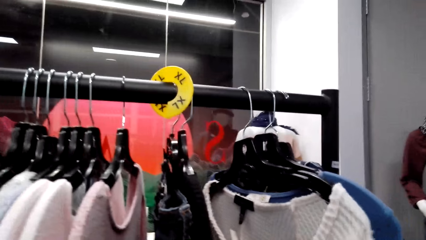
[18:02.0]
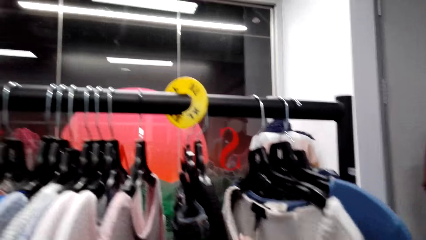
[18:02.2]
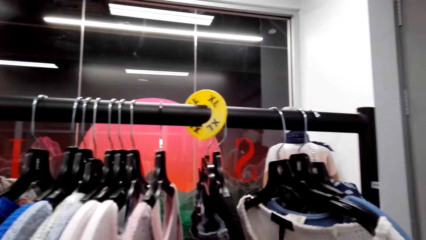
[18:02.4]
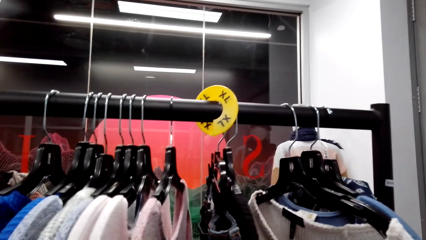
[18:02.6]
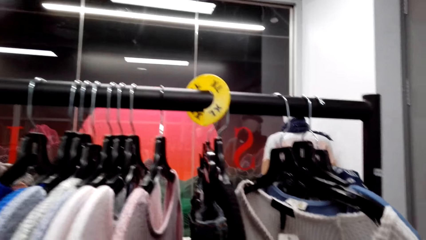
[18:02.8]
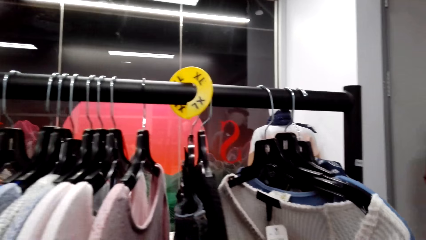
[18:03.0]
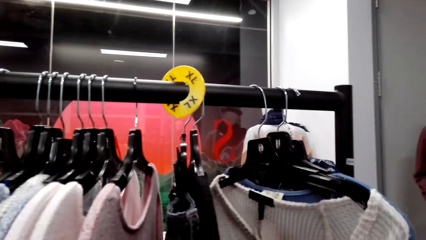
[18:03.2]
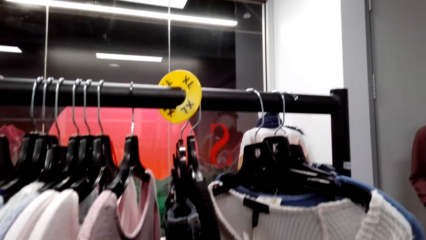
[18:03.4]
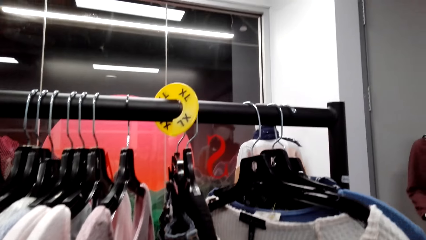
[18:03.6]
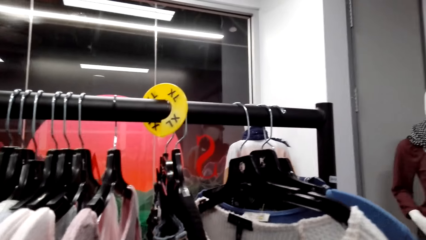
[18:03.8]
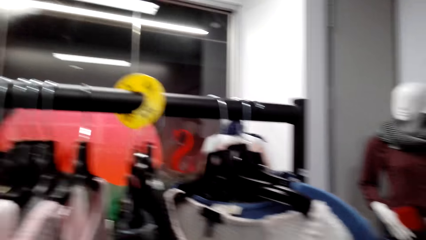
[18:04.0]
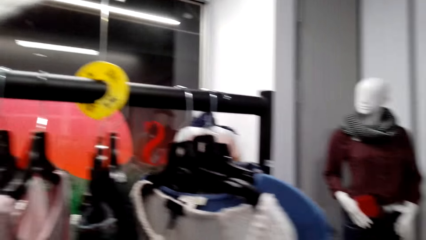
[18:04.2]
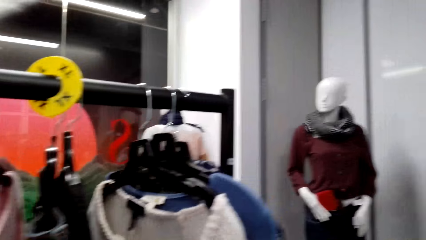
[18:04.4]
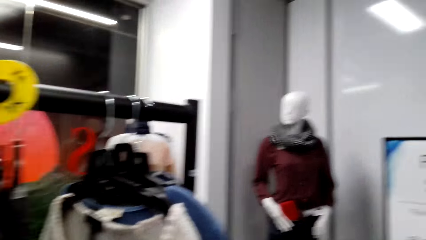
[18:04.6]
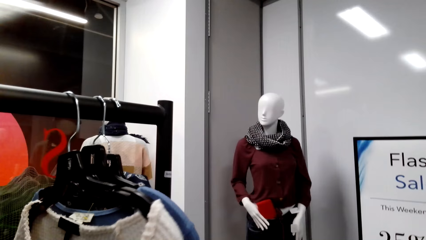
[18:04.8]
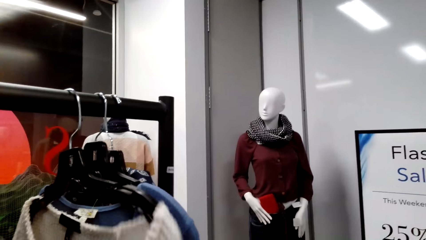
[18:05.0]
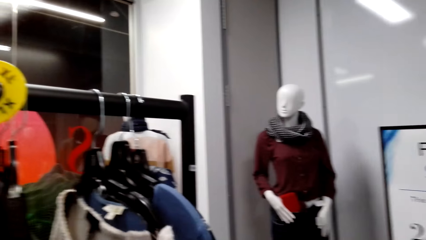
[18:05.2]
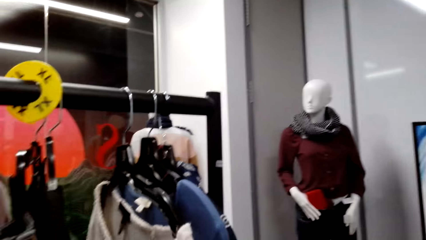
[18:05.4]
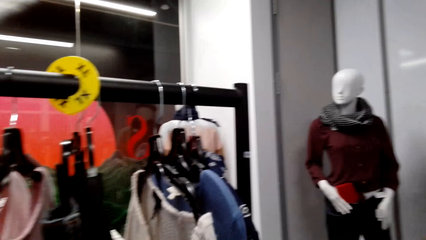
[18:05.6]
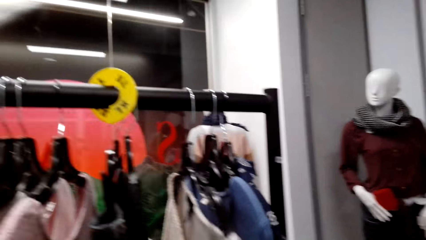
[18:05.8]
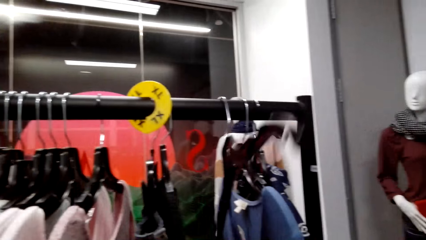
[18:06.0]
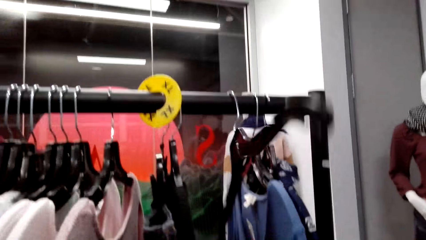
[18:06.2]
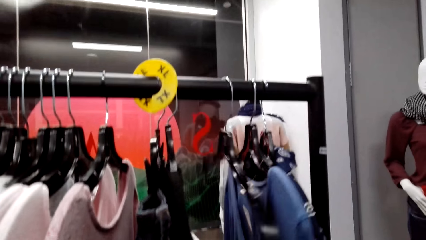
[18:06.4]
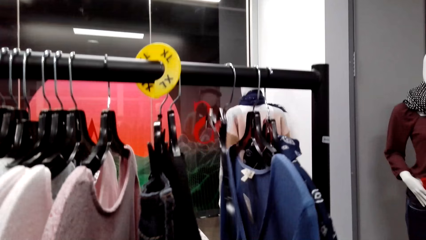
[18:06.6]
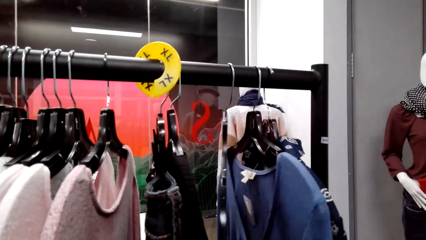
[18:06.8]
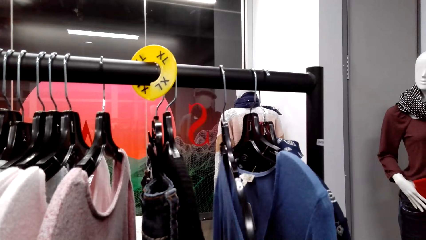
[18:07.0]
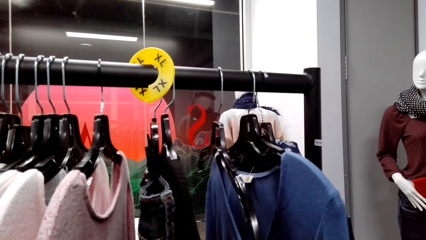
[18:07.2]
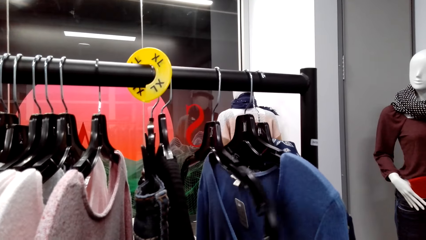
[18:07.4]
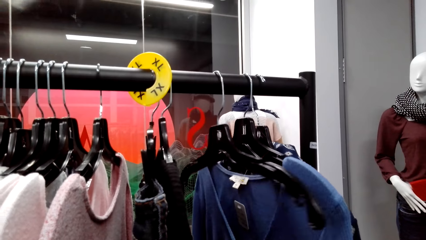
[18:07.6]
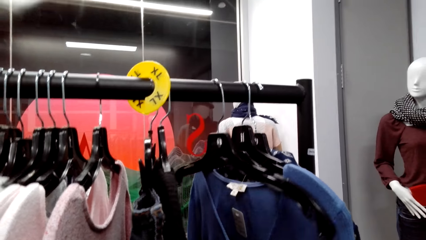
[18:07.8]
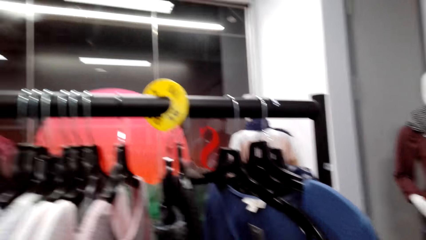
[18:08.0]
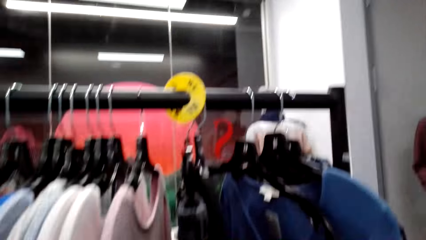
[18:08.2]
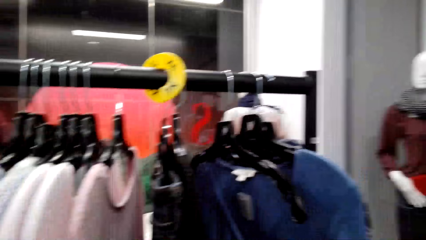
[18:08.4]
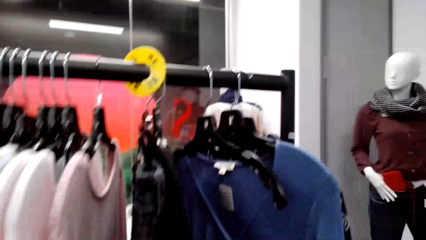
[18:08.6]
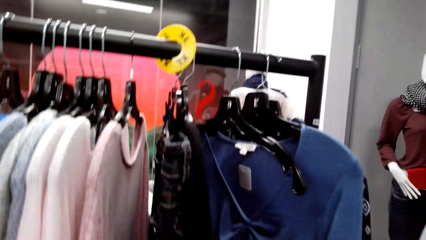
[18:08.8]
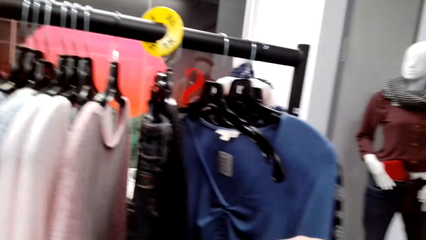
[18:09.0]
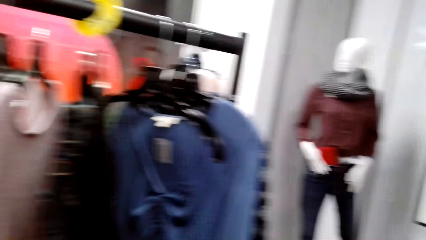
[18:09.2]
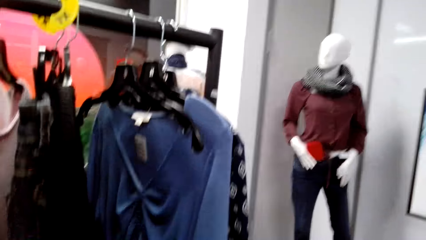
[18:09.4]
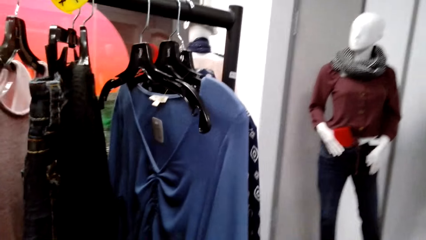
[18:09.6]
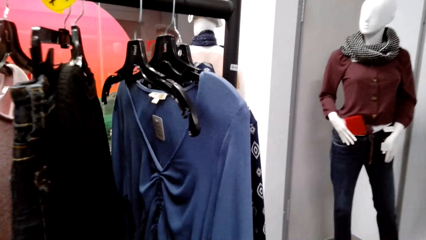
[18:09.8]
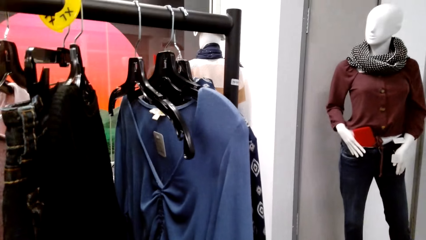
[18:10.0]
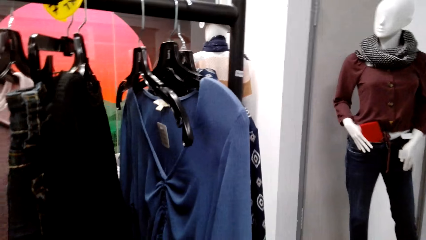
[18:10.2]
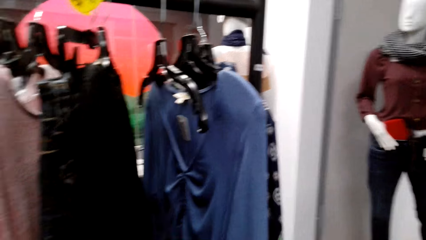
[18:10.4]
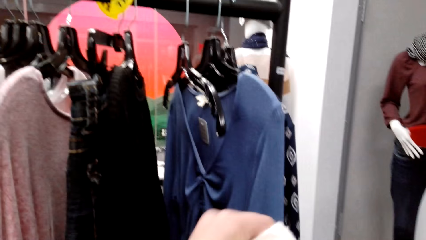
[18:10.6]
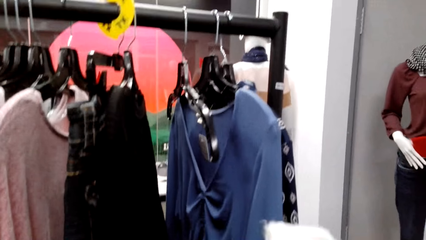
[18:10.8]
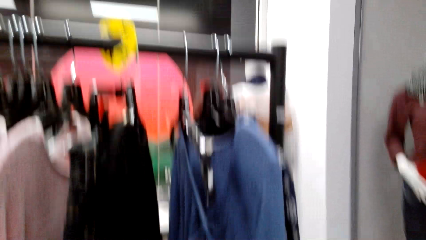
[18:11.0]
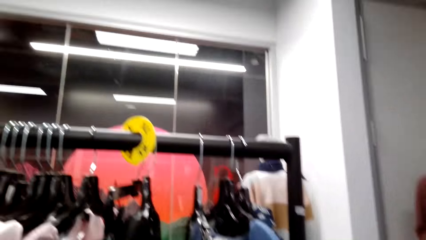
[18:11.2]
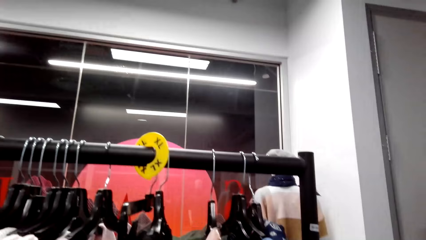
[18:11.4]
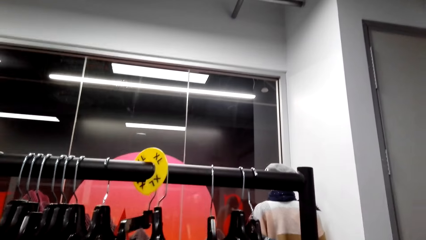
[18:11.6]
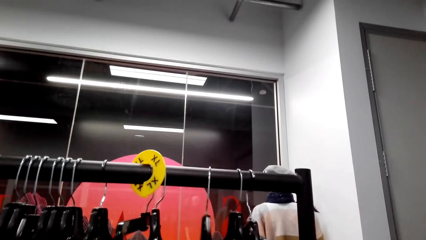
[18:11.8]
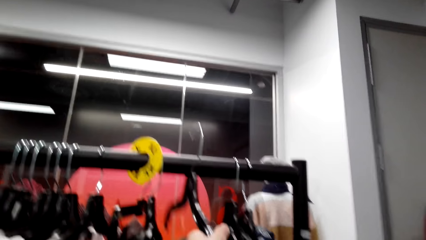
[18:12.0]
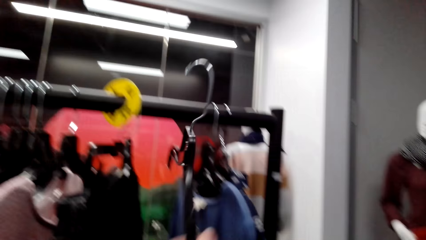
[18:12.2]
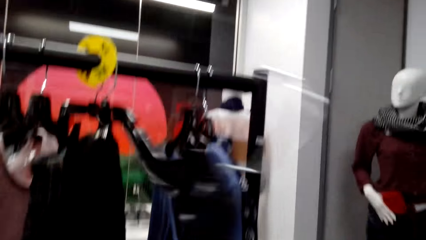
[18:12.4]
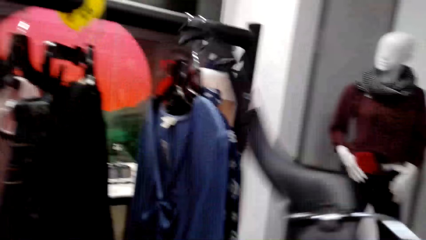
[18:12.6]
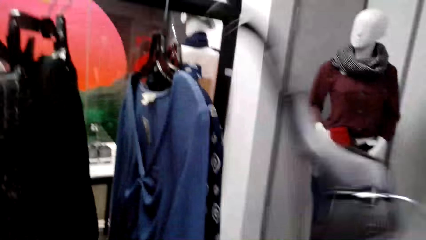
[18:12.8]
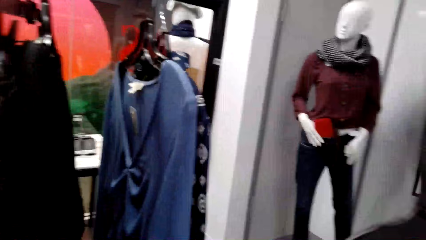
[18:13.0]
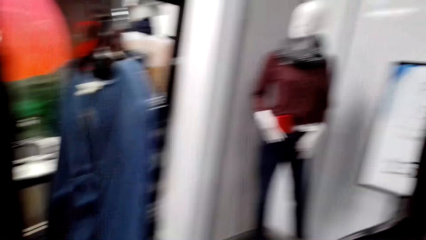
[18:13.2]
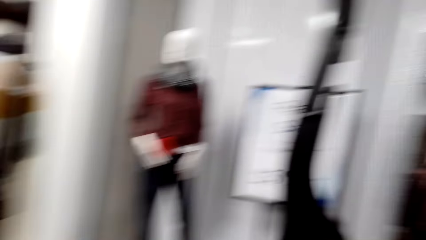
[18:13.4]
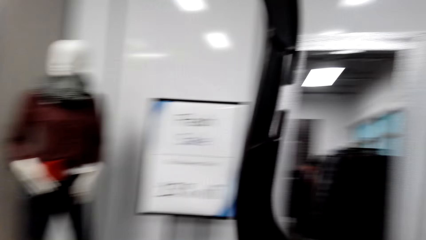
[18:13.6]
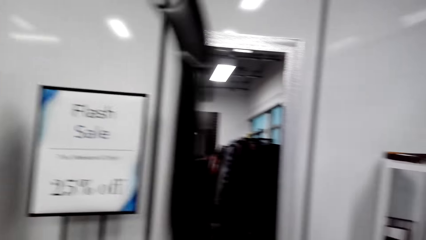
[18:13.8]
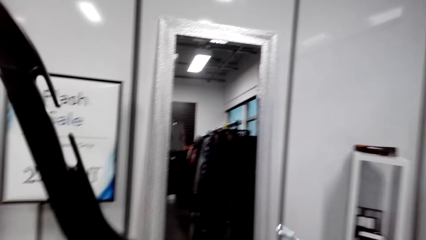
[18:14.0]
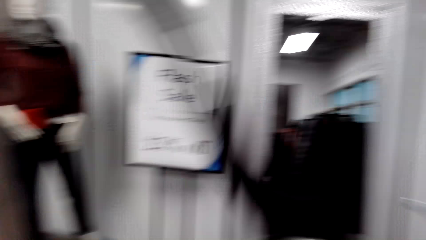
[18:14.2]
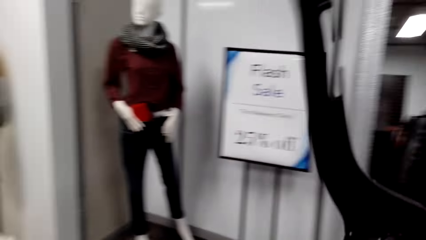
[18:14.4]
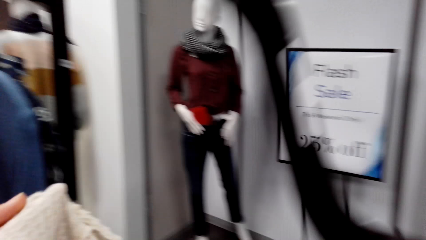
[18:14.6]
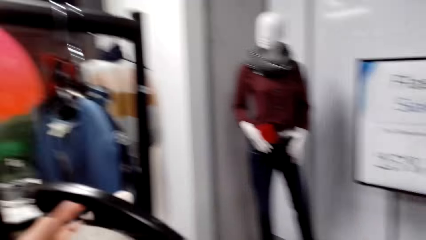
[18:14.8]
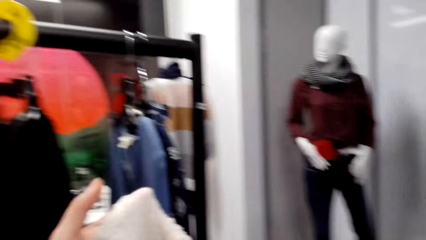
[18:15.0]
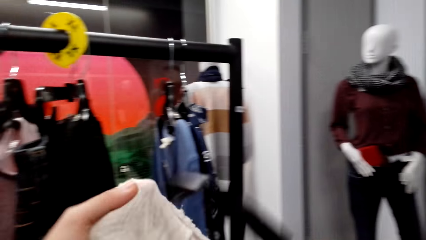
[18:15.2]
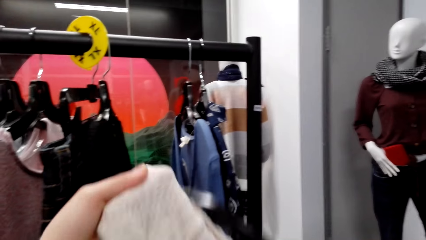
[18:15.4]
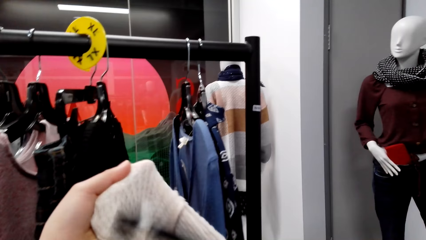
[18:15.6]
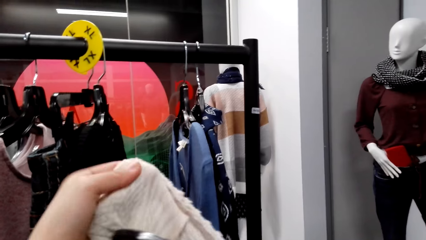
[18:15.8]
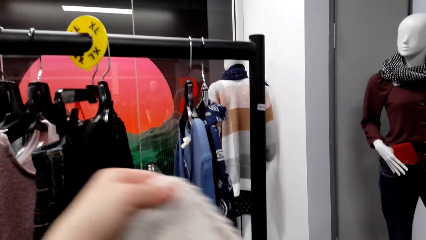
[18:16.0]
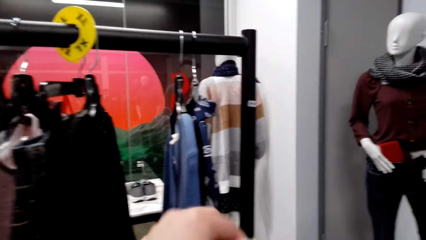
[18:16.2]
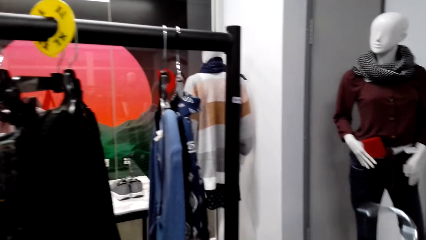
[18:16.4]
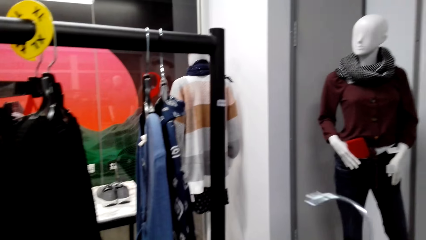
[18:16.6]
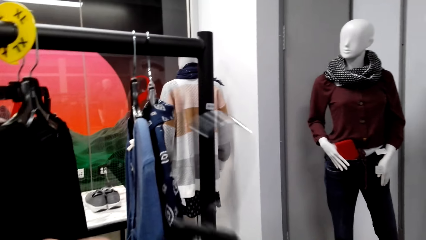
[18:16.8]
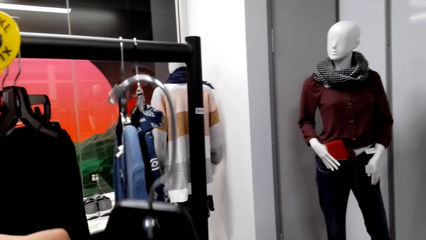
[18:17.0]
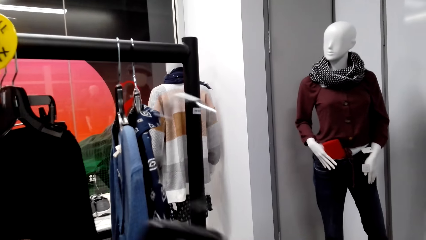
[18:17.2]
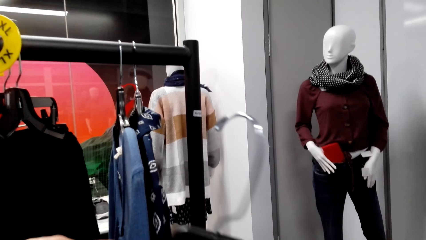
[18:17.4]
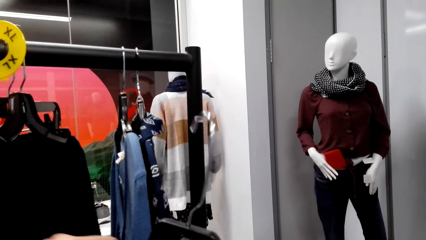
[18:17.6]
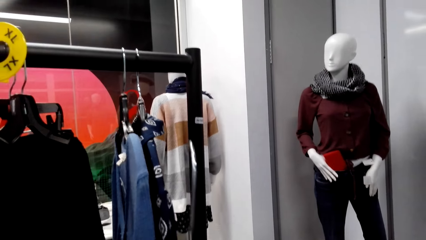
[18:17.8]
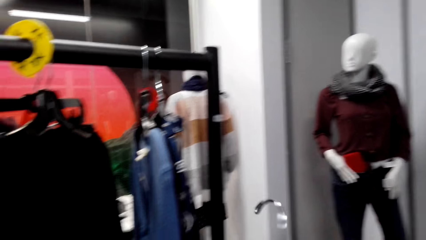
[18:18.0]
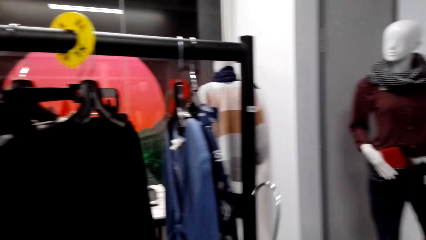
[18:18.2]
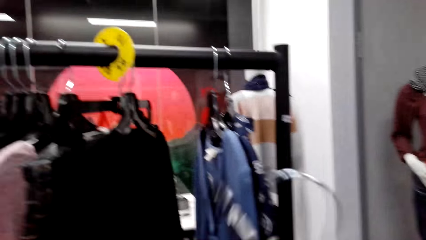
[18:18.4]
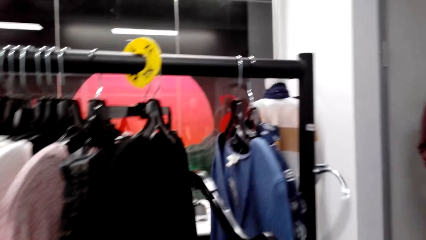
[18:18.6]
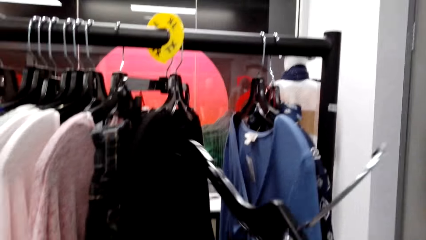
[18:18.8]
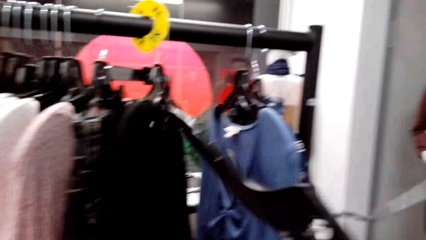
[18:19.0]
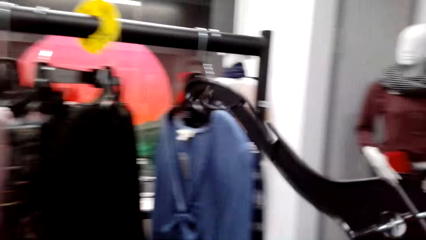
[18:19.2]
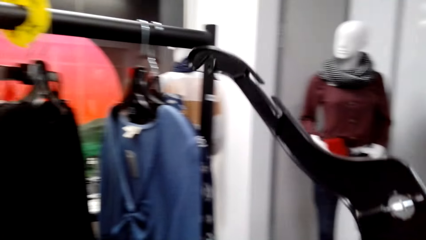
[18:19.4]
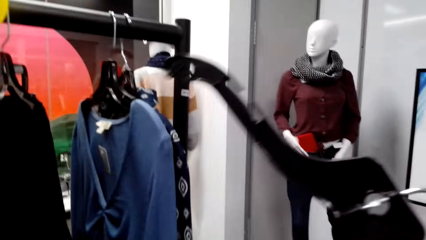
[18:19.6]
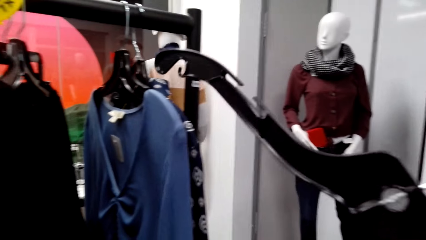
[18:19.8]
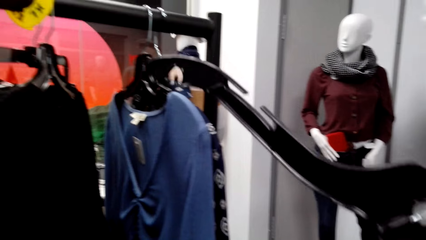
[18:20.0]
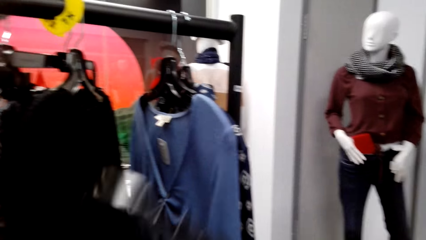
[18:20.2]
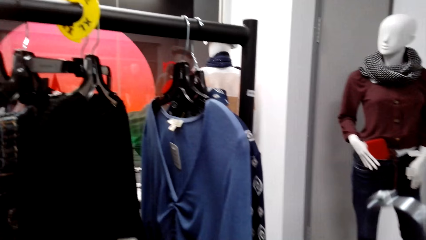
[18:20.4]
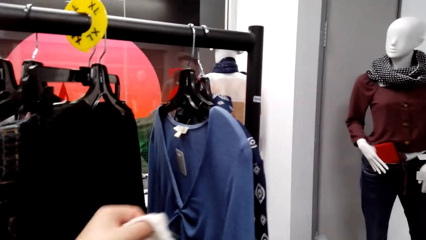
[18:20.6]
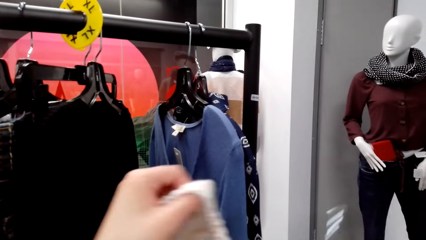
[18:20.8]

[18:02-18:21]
The camera wearer looks around a supermarket. They remove the cloth from the hanger. They adjust clothes on a pole. They look around the supermarket. They remove the hanger from the metal rail. They put the cloth in the hanger, hang the cloth on the hanger and adjust the cloth on the hanger.
